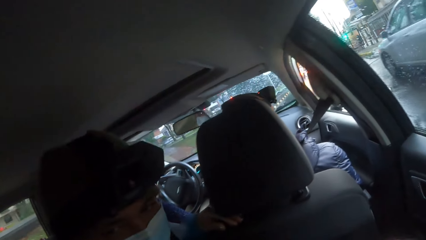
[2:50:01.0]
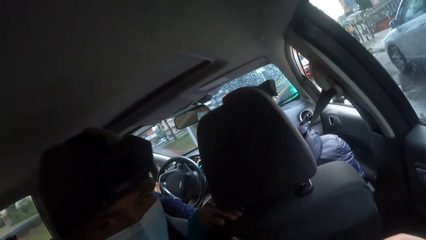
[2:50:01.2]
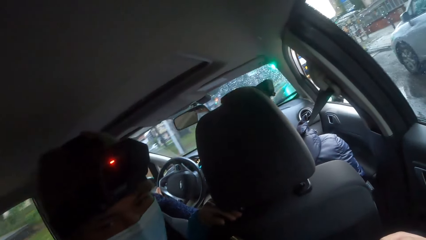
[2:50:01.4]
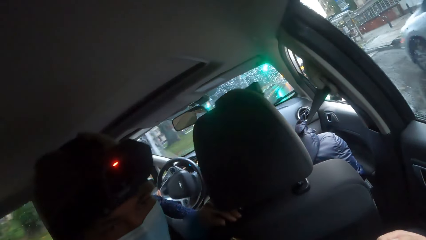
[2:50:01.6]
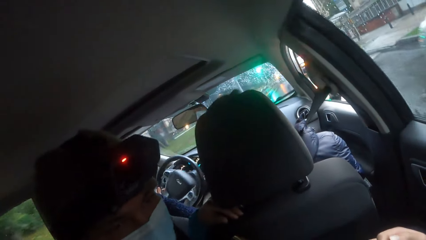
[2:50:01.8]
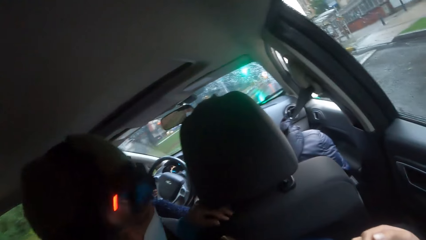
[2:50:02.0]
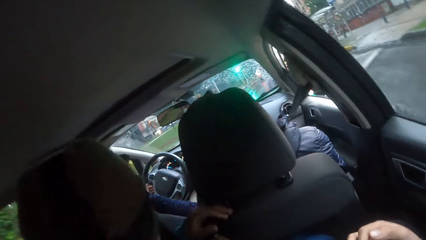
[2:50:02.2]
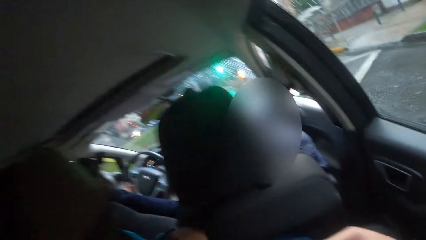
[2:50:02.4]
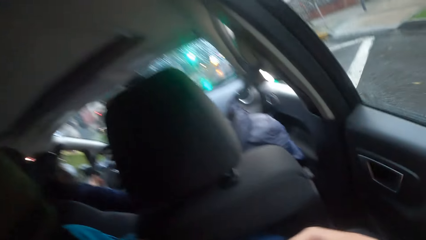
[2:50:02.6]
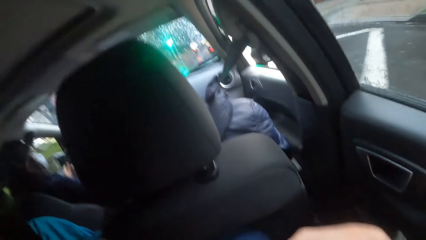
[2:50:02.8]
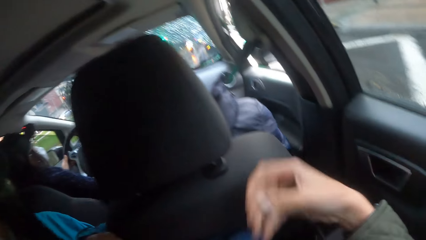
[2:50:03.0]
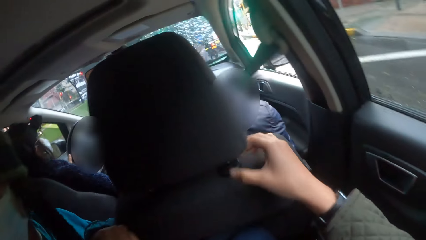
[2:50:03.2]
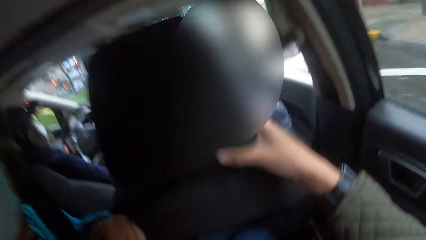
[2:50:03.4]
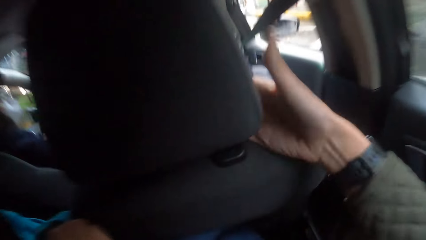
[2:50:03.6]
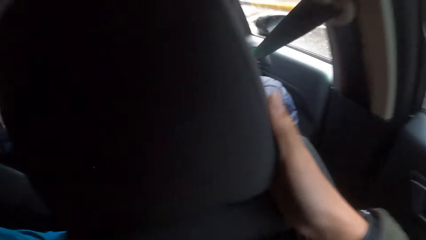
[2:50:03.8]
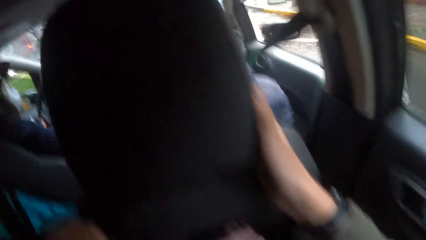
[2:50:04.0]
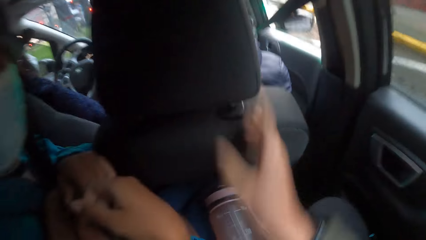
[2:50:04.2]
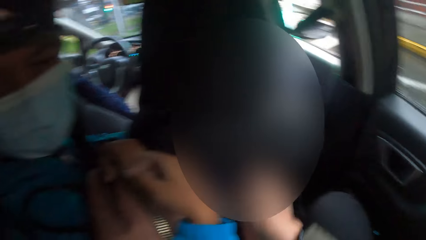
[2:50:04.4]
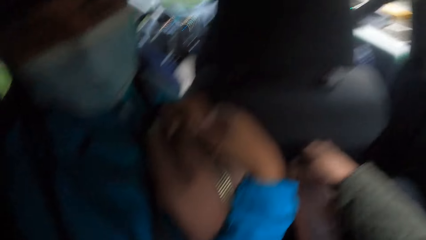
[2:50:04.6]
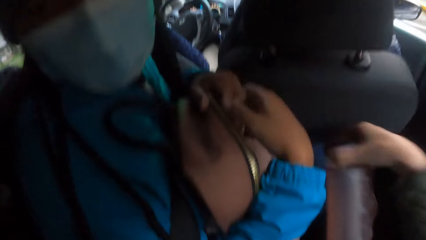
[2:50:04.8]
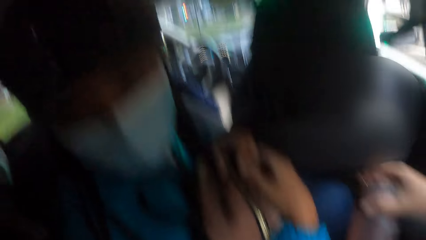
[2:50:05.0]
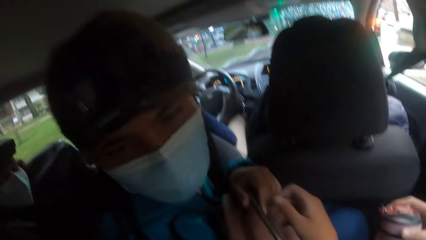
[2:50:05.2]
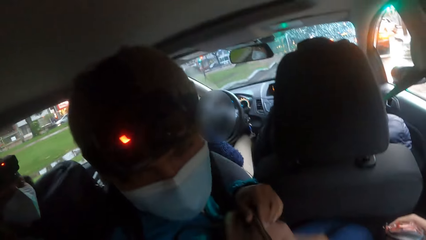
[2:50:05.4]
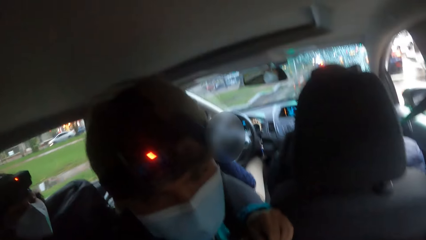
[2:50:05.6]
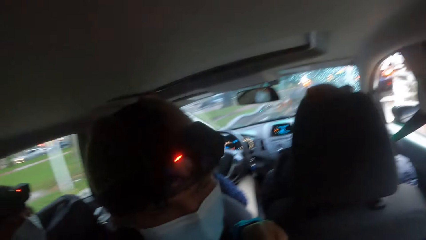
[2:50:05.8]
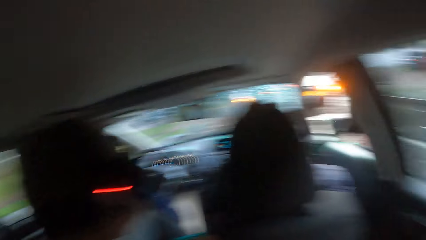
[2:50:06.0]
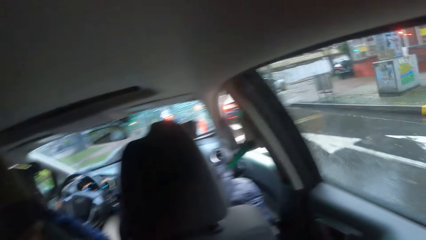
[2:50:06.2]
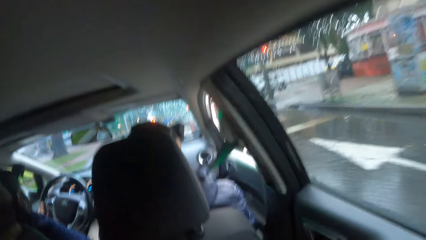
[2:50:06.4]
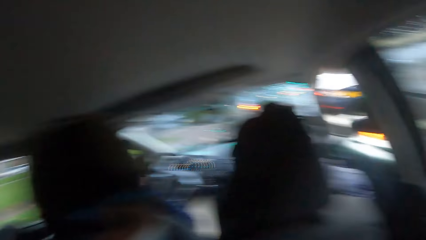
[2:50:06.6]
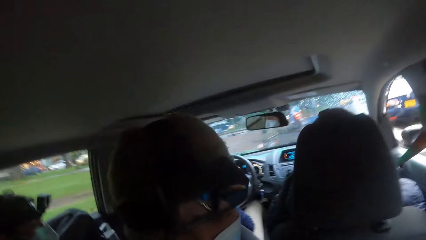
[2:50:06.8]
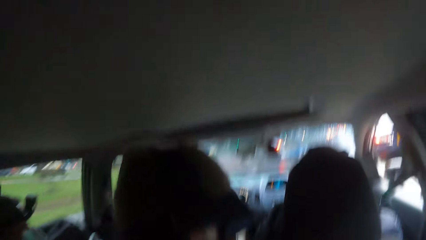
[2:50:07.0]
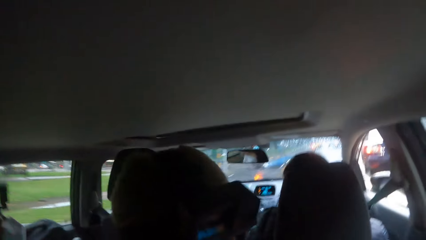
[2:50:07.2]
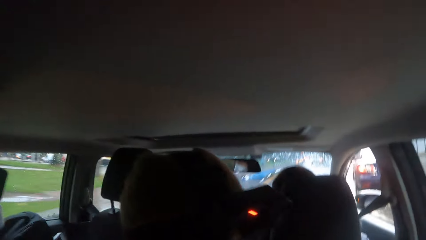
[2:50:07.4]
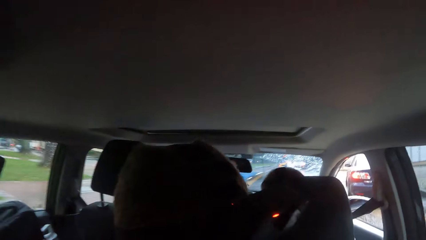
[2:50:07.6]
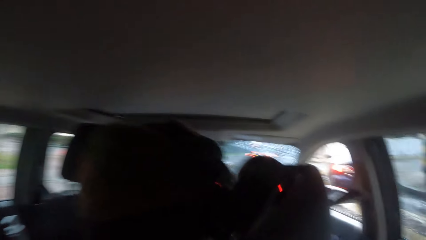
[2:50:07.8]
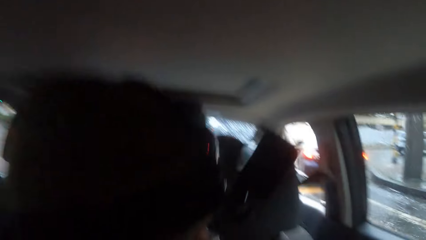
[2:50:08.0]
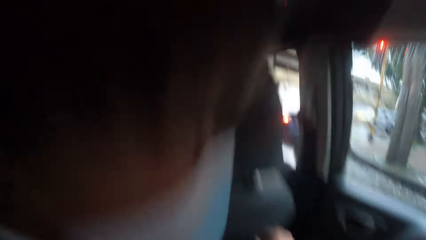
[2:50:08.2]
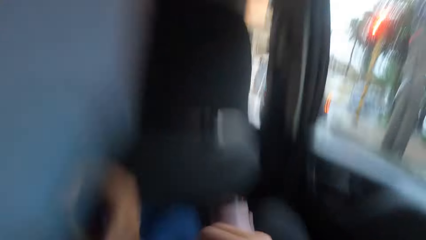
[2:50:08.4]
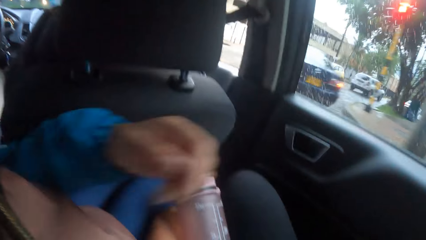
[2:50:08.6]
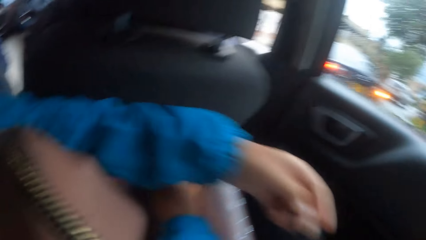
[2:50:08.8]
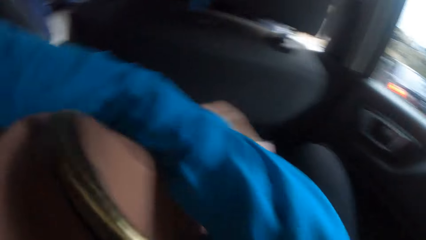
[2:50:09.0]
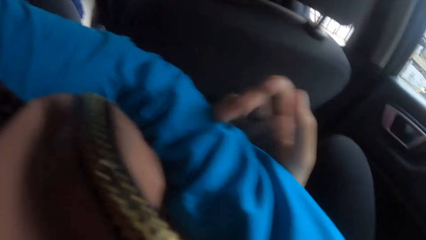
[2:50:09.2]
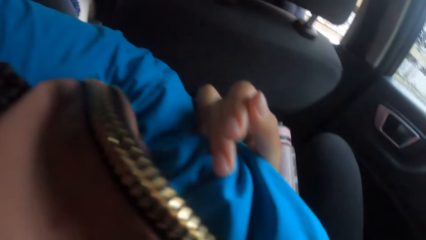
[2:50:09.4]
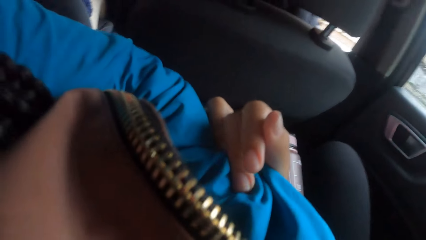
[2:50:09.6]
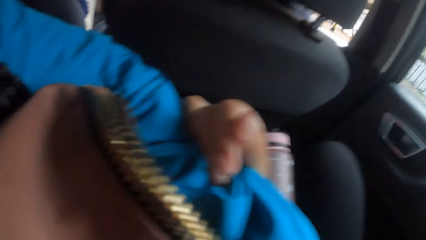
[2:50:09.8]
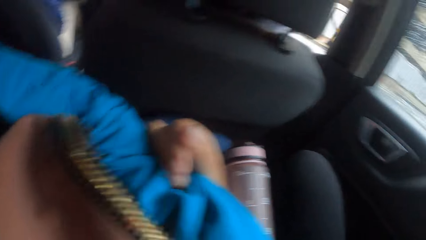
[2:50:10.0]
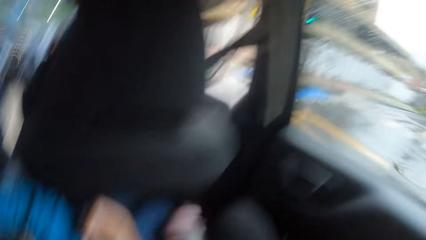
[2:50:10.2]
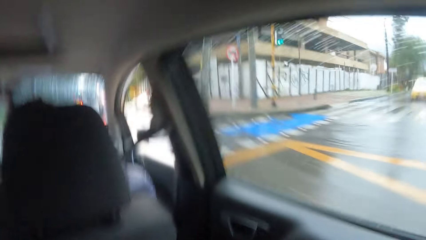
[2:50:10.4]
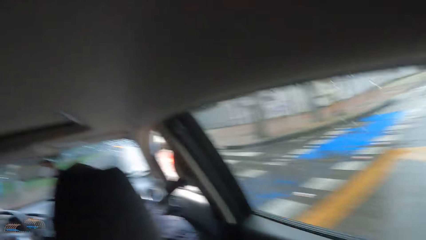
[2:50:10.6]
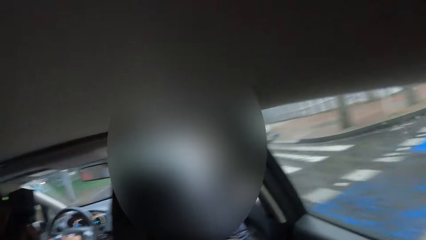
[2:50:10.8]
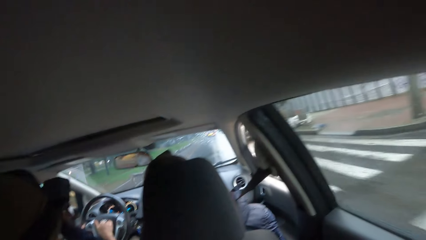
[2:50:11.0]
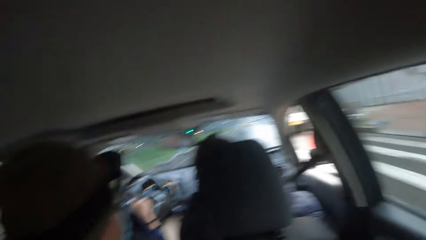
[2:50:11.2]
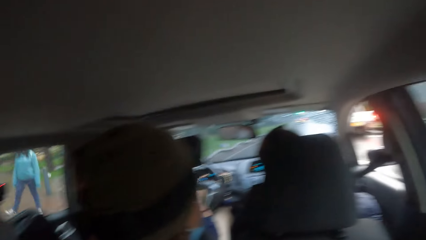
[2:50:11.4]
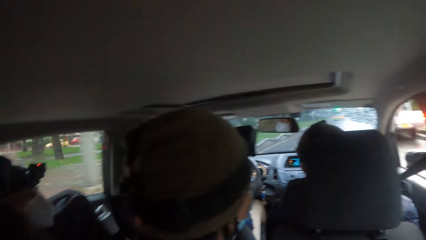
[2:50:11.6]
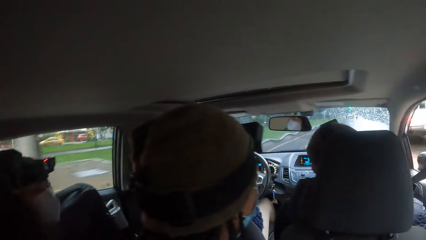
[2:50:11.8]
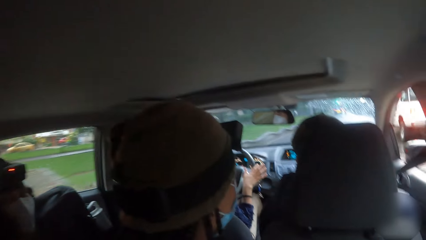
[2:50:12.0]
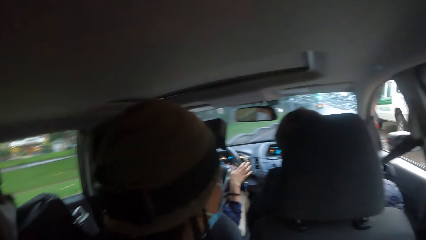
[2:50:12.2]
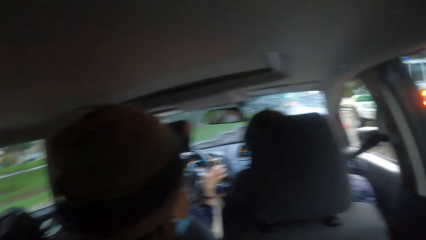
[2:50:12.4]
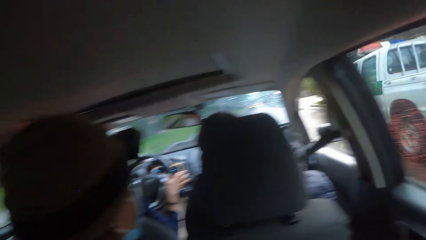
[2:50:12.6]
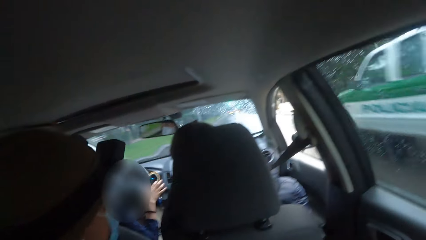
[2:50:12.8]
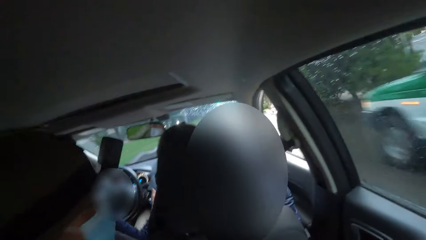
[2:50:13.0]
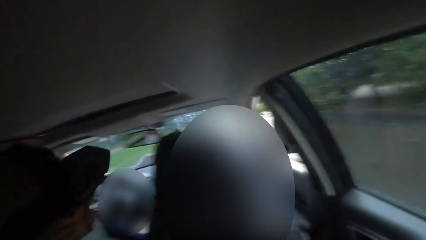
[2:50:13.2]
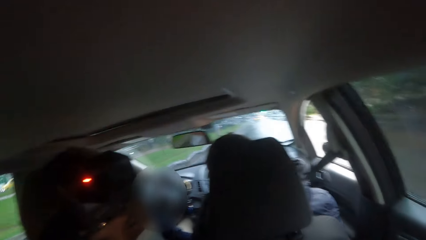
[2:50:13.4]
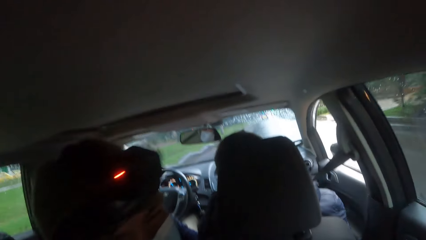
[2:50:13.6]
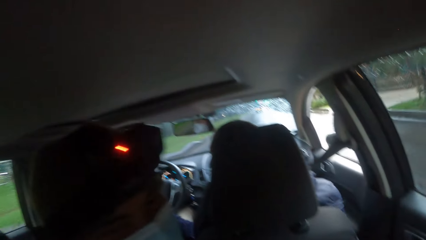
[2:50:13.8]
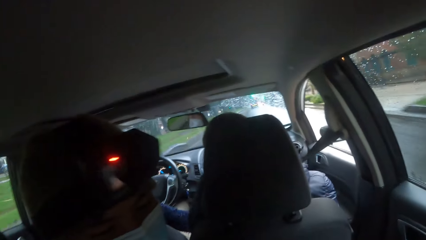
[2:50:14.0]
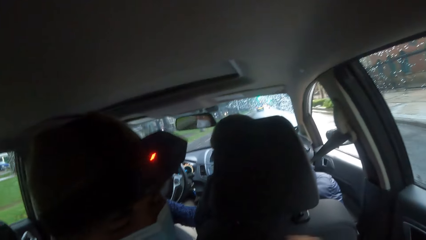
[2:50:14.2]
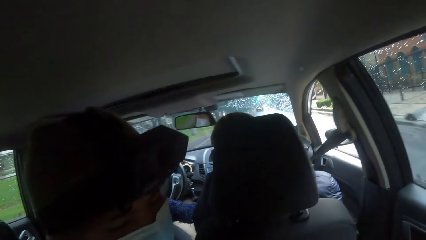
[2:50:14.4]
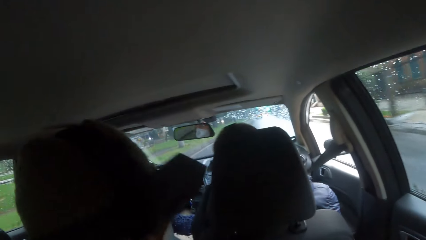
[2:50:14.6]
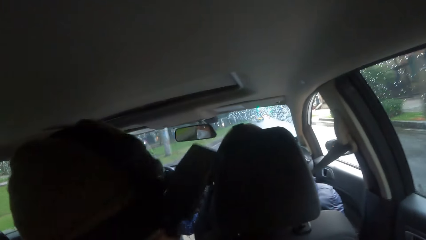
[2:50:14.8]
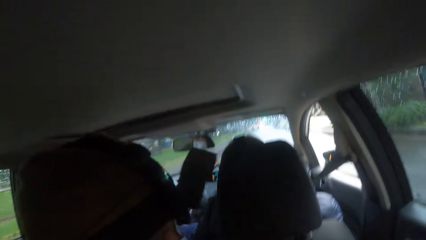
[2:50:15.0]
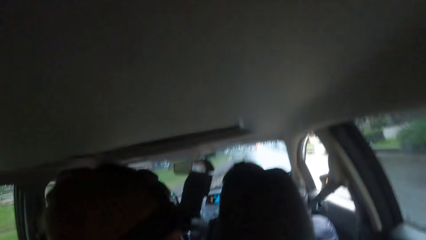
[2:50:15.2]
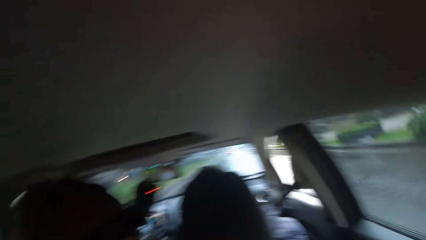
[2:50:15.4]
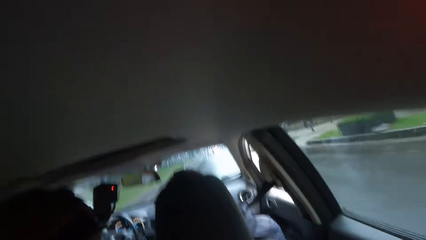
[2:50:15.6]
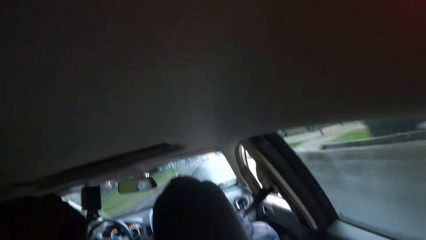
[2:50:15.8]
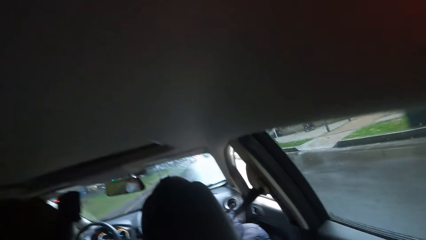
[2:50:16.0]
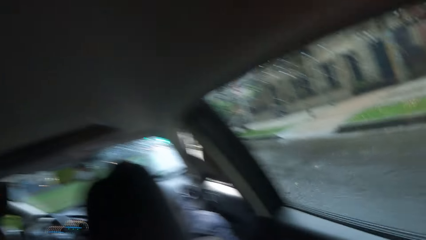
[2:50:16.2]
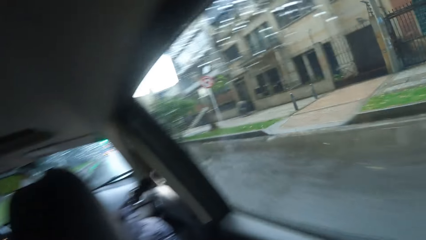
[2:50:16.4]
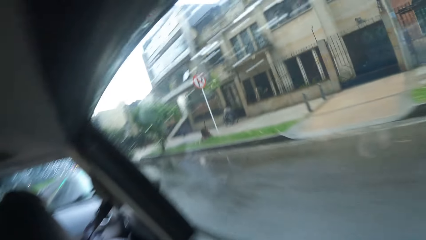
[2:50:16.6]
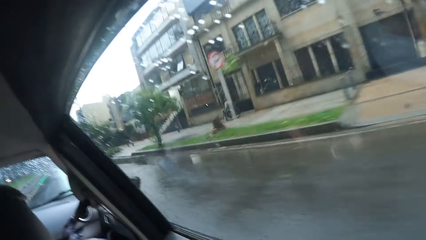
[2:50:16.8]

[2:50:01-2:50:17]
The camera wearer holds the car seat with her right hand. She rubs the car seat. The woman hugs the camera wearer. The camera wearer holds the woman's left hand with her right hand. She looks around in the car.
